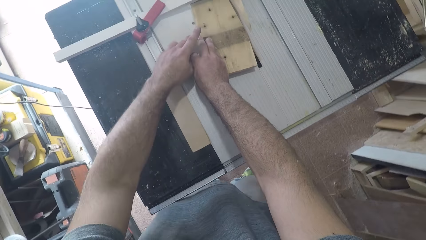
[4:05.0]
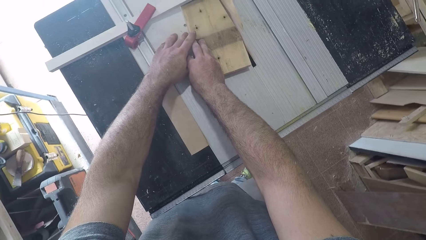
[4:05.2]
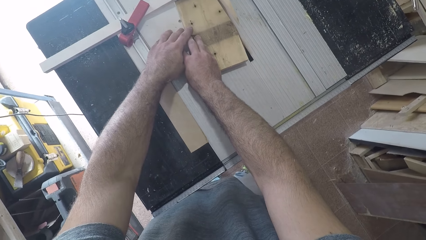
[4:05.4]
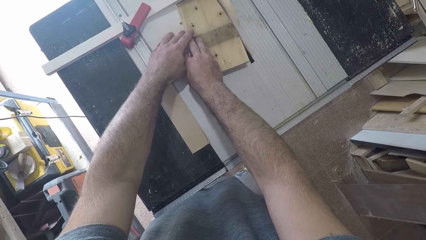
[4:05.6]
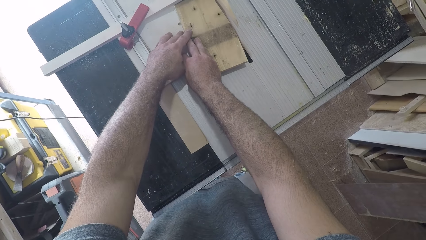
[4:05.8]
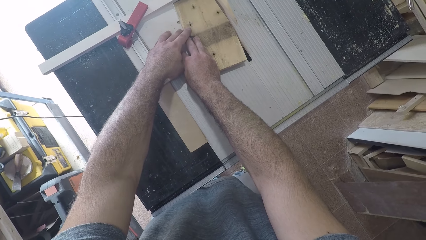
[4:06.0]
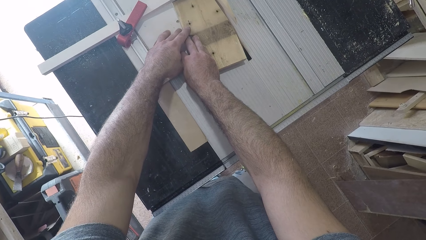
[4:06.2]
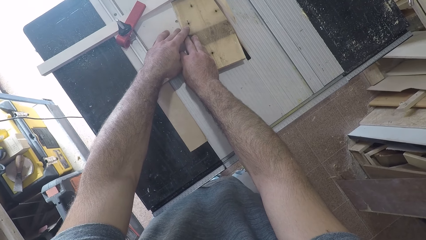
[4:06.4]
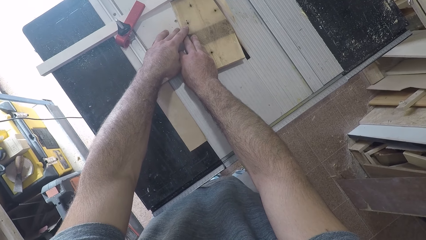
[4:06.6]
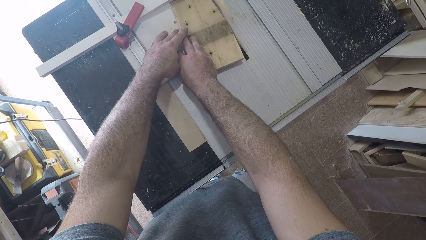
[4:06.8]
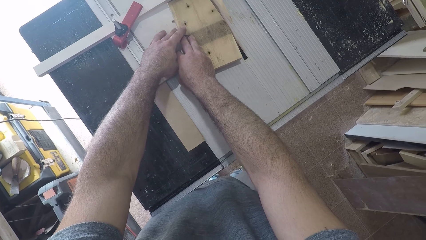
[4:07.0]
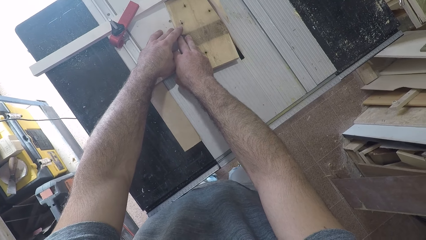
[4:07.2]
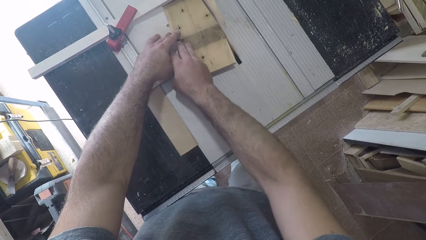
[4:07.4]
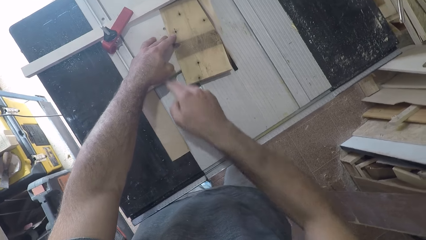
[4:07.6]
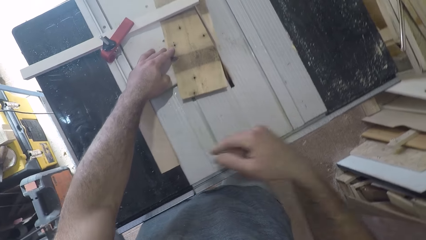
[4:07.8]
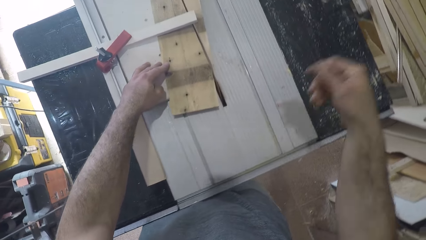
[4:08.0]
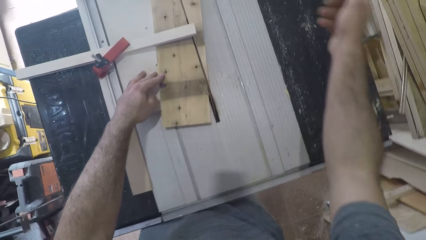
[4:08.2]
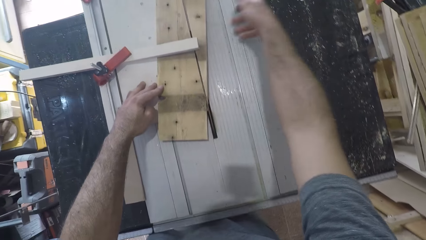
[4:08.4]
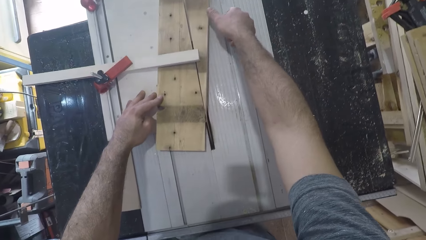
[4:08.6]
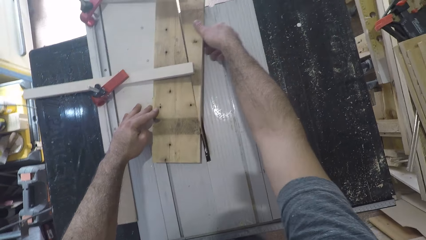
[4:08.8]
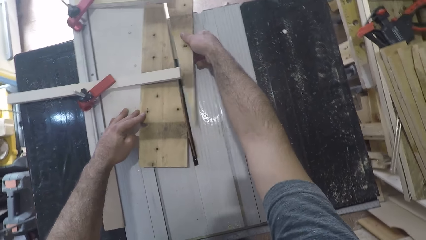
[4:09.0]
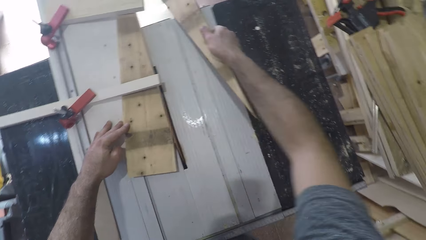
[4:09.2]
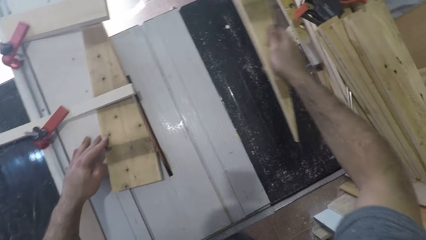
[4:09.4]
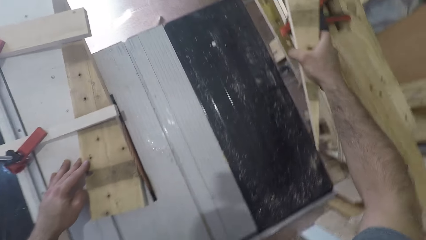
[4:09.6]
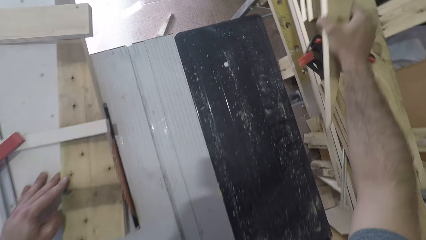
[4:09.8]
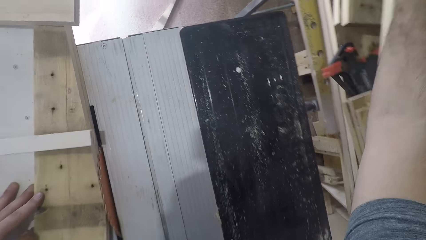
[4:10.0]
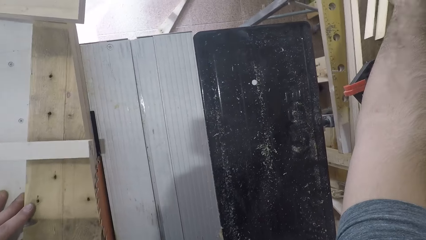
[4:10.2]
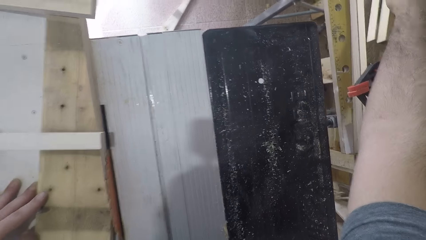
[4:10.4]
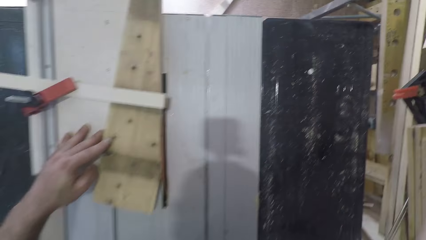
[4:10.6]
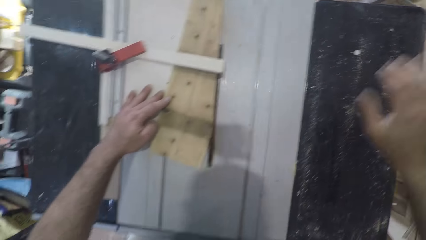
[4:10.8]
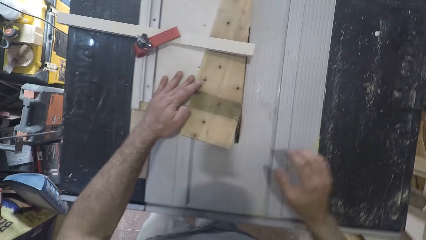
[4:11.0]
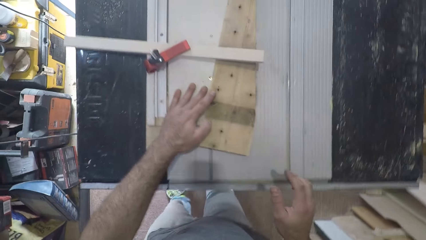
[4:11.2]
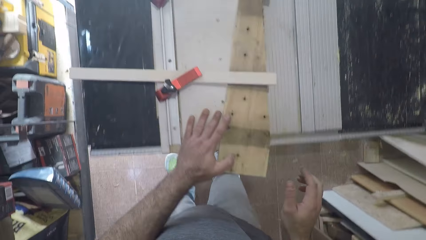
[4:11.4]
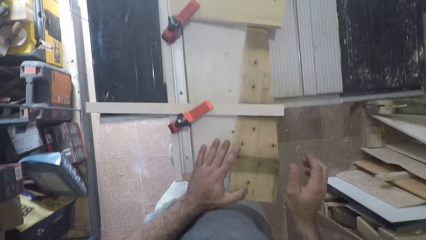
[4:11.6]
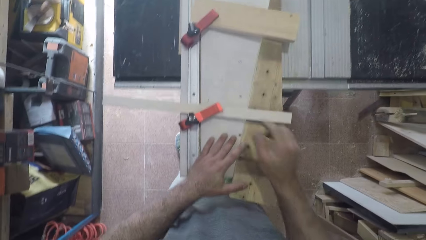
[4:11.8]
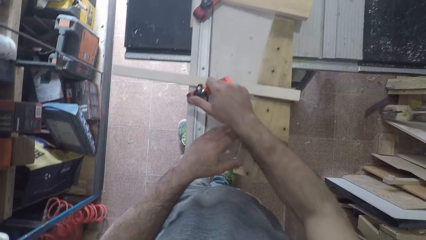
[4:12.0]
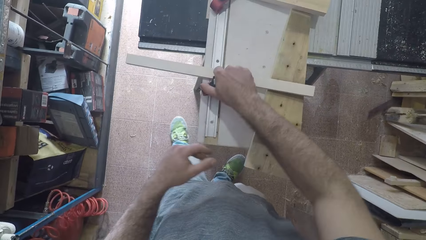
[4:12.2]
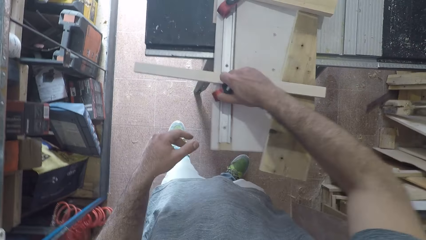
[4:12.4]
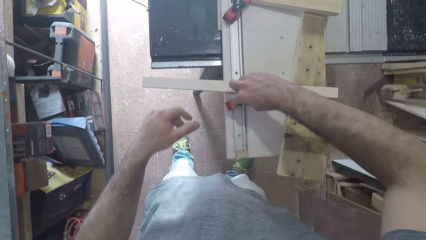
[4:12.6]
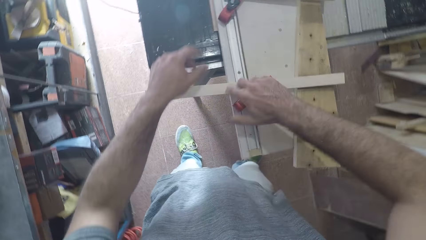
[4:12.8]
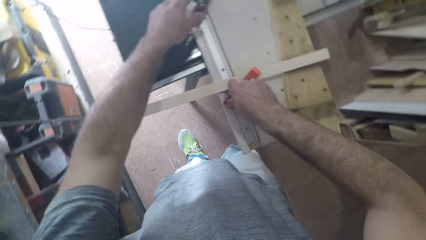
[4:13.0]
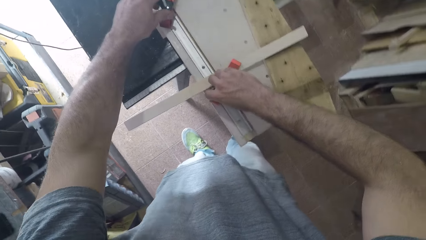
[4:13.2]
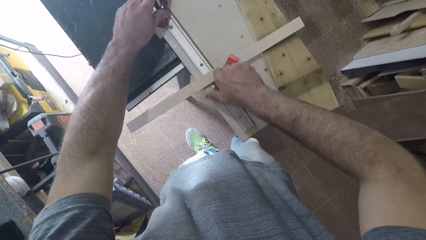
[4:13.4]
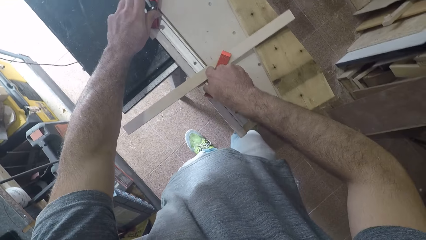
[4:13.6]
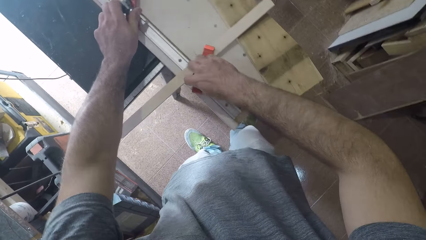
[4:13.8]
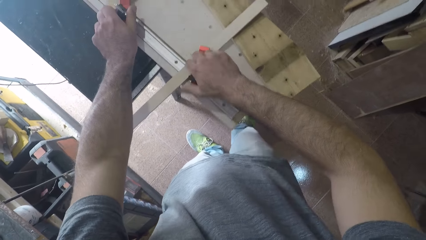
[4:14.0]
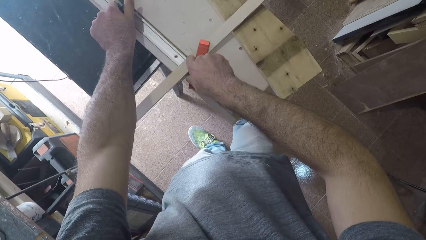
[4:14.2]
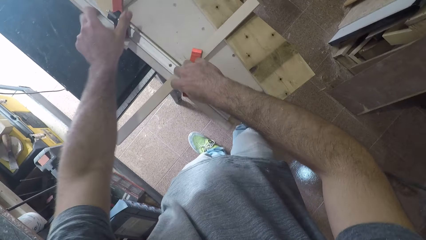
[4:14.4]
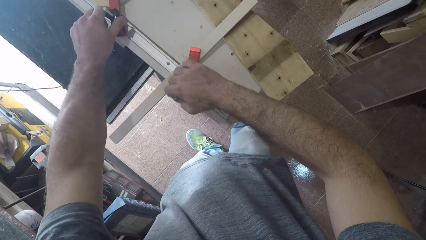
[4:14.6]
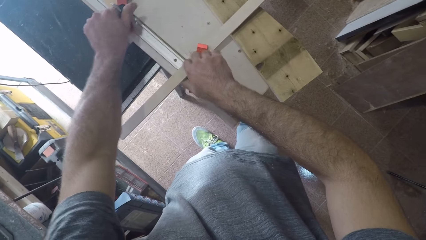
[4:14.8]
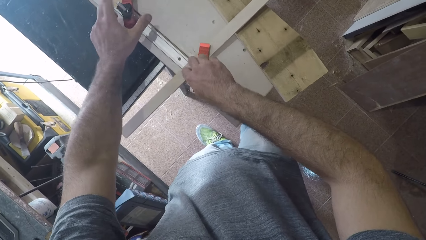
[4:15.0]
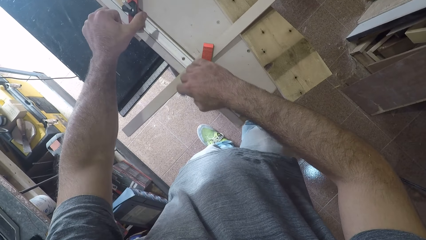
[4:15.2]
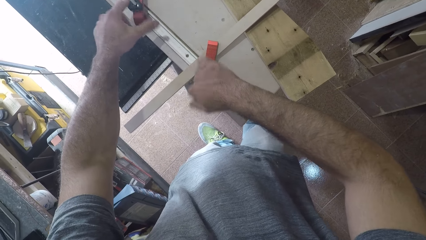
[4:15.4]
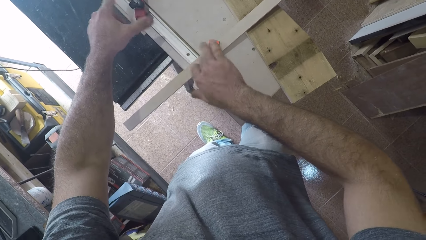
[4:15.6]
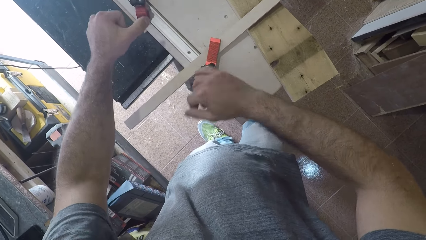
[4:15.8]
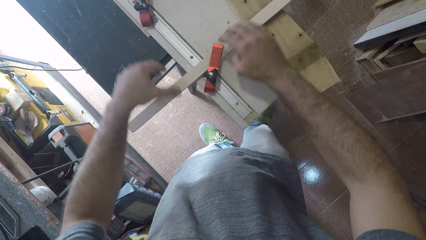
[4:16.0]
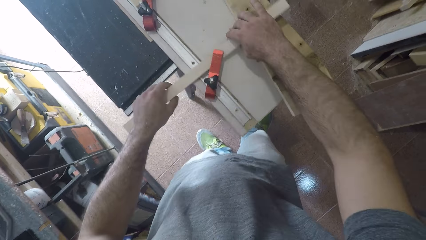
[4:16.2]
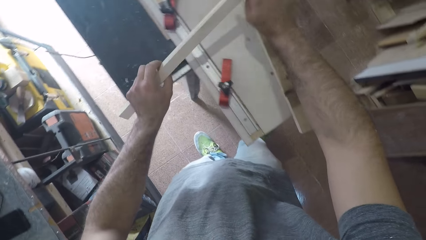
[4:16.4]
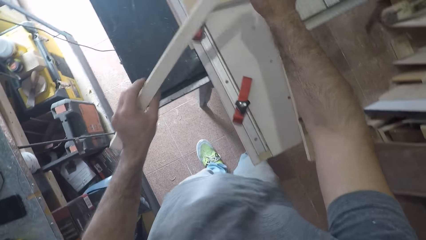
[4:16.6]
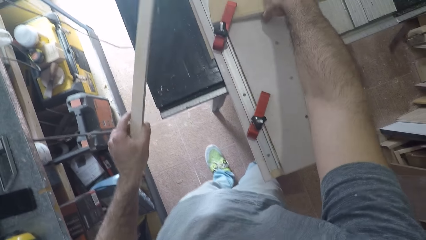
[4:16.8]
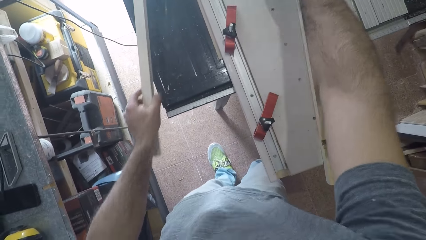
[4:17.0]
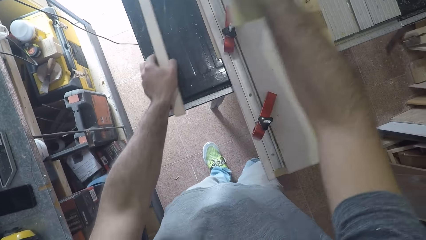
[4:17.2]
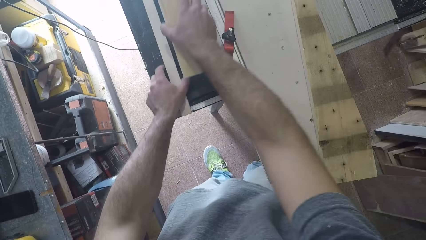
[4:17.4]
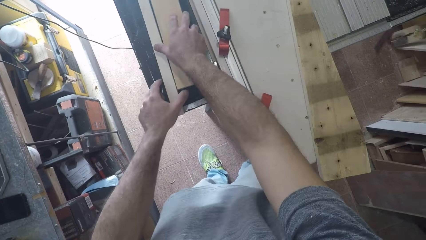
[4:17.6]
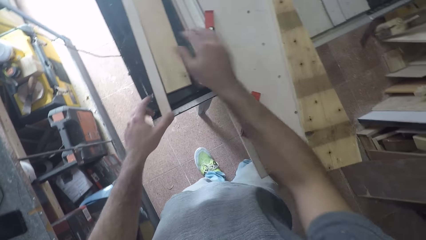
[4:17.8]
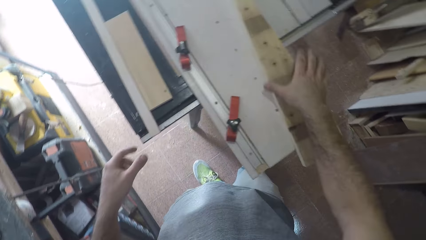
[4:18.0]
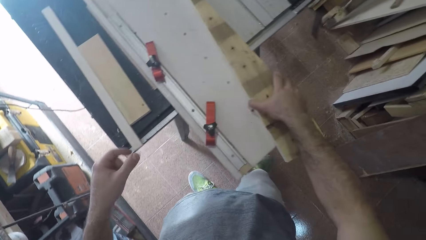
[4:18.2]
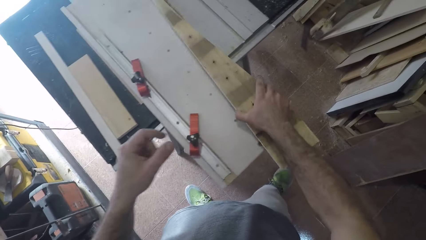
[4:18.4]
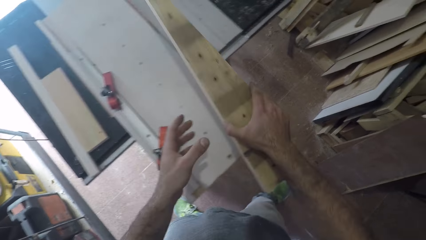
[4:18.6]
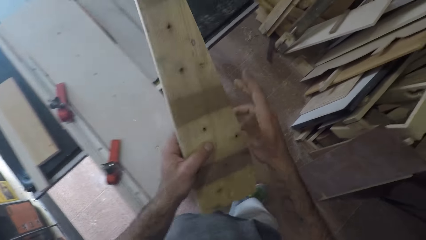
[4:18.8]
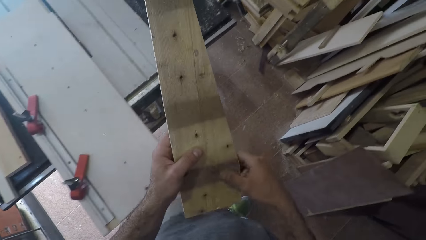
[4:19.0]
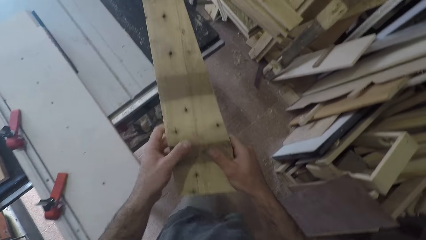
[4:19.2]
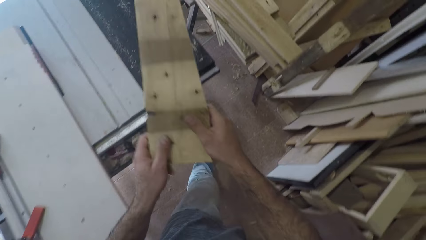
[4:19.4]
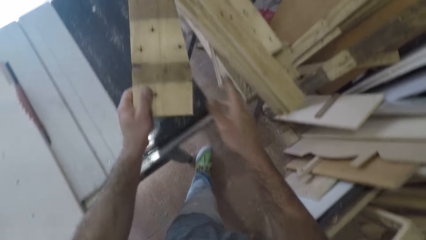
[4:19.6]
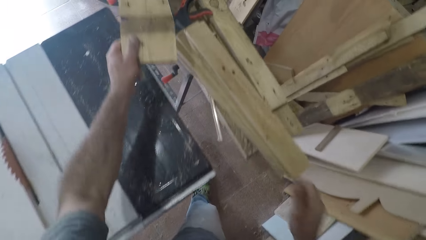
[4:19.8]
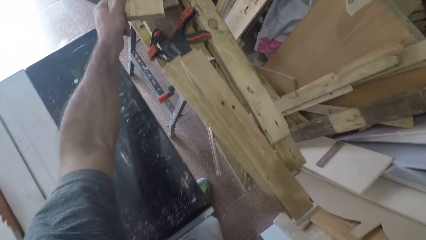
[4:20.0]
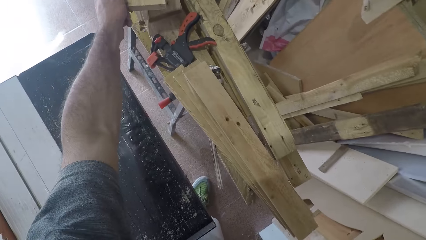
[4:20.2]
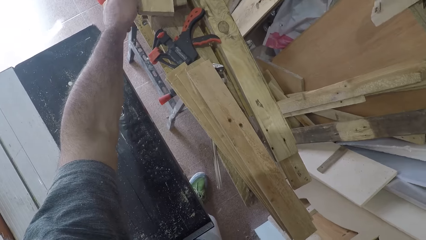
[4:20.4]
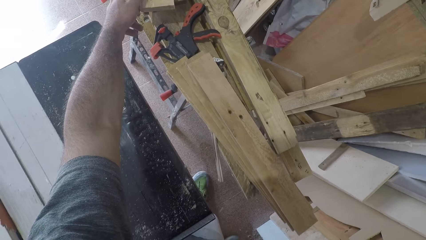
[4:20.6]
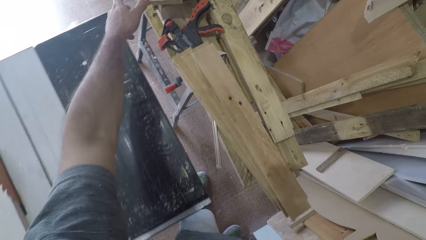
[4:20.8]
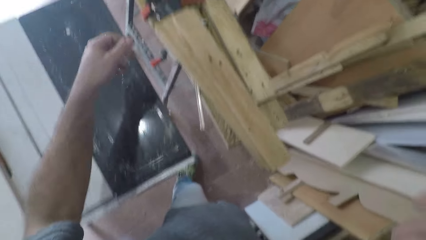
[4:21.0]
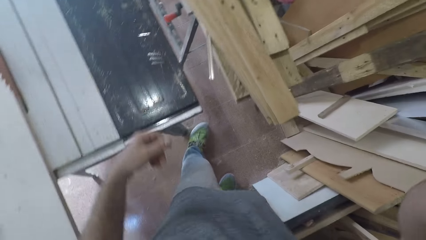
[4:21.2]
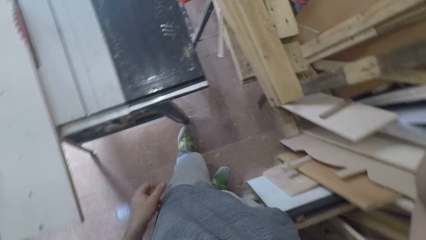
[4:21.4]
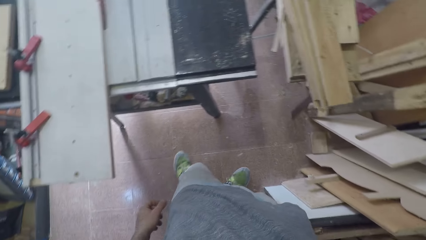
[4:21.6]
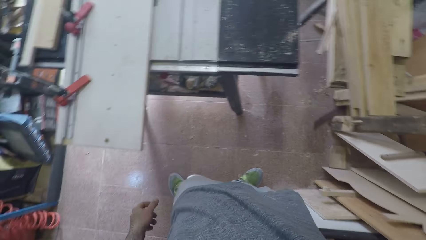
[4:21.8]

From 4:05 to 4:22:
The camera wearer holds the plank on the workbench with both hands. He removes a piece of the plank and drops the piece of the plank on the pile of planks. He drags the plank on the workbench with his left hand. He pulls the table towards him. He unscrews the fastener from the stick with his right hand. He unscrews the fastener to the other side of the table with his left hand. He removes the stick from the fastener. He picks up the piece of plank from the workbench. He drops both the stick and the piece of plank on the workbench. He picks up the plank from the workbench. He walks towards the table. He drops the plank on the pile of planks. He turns away from the pile of planks.
